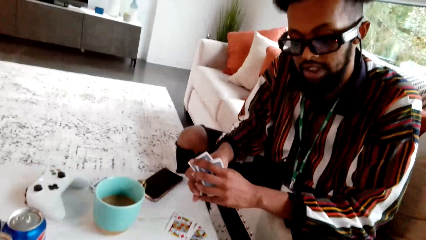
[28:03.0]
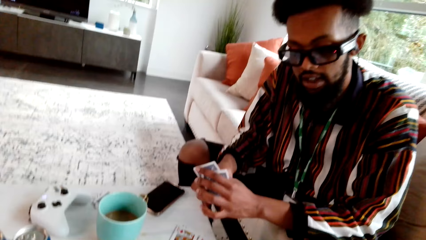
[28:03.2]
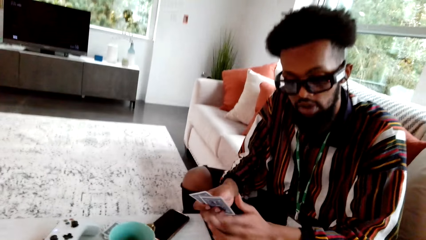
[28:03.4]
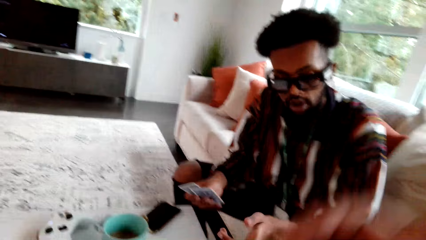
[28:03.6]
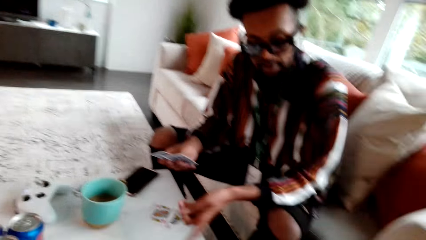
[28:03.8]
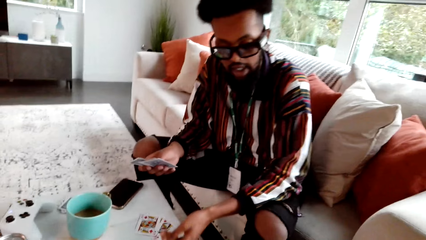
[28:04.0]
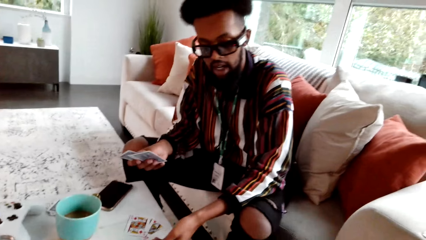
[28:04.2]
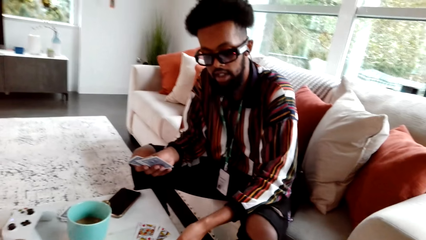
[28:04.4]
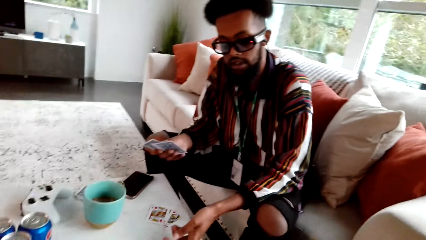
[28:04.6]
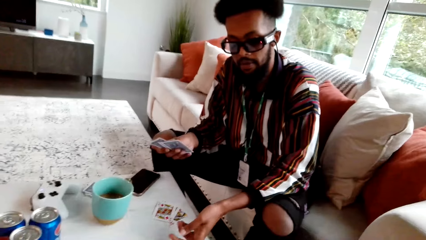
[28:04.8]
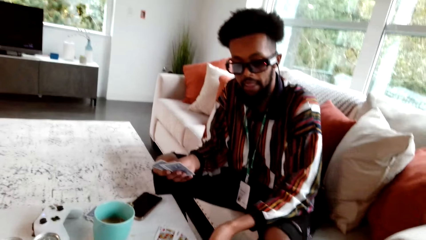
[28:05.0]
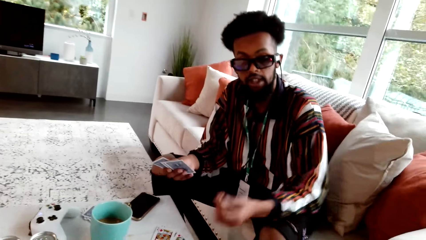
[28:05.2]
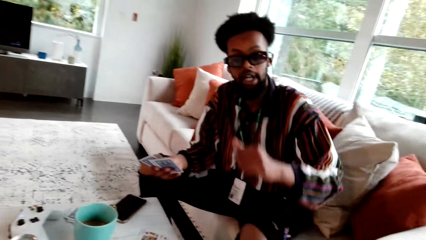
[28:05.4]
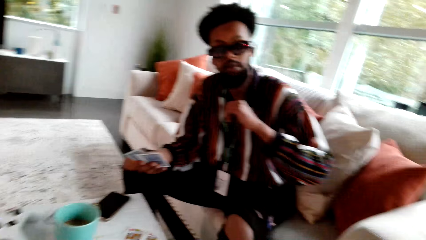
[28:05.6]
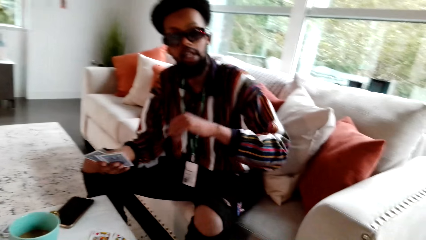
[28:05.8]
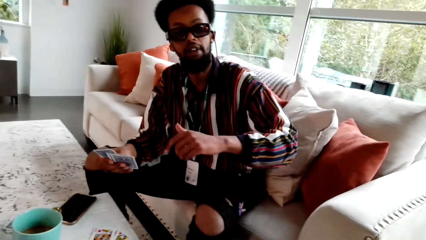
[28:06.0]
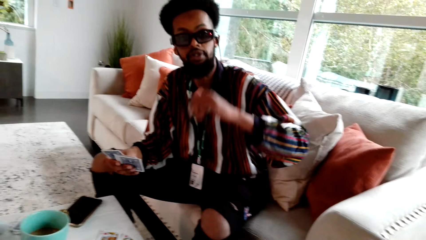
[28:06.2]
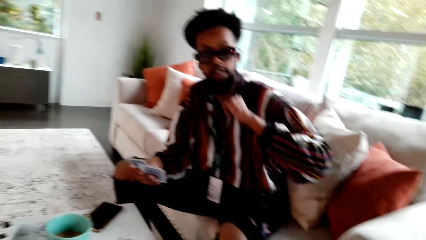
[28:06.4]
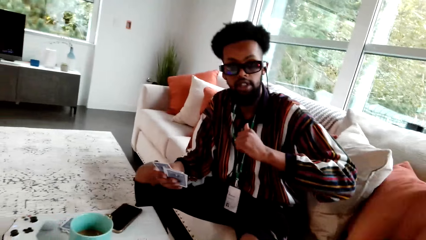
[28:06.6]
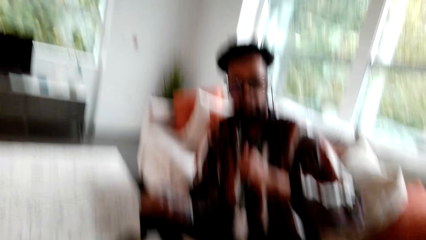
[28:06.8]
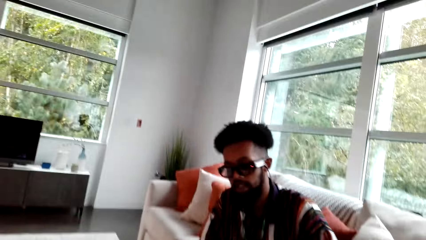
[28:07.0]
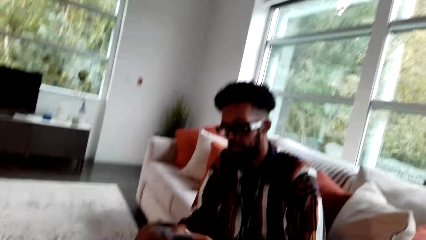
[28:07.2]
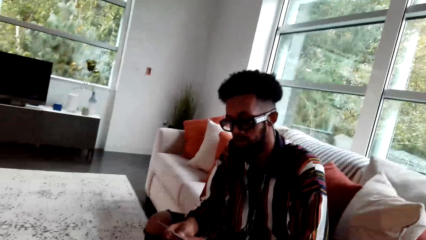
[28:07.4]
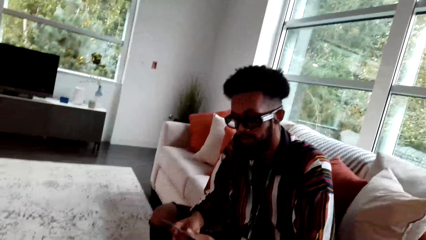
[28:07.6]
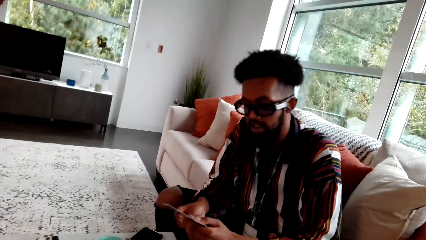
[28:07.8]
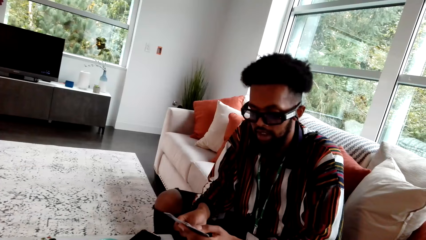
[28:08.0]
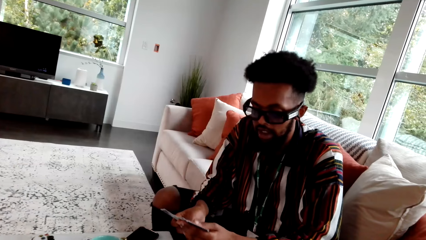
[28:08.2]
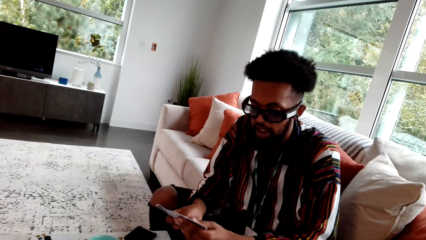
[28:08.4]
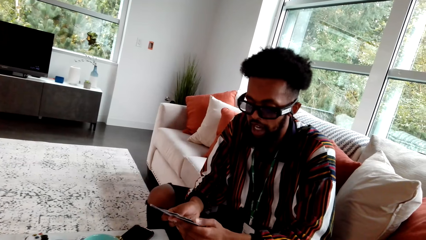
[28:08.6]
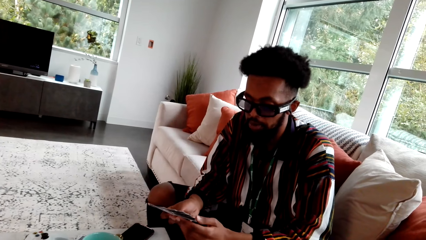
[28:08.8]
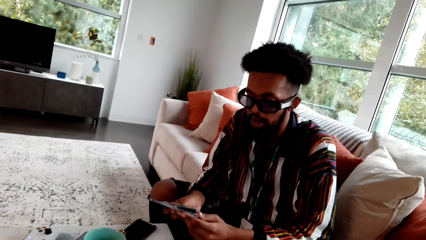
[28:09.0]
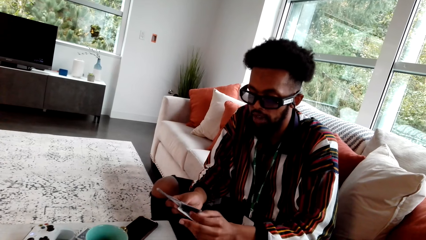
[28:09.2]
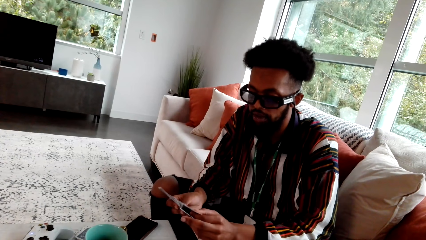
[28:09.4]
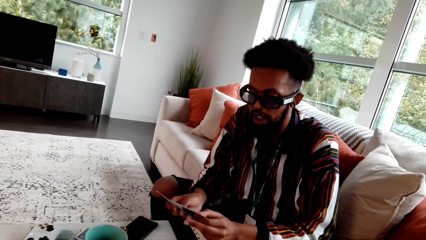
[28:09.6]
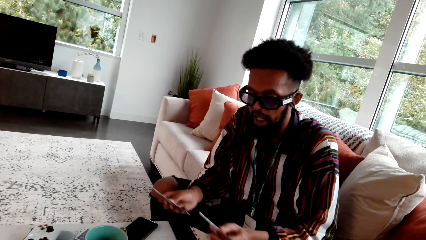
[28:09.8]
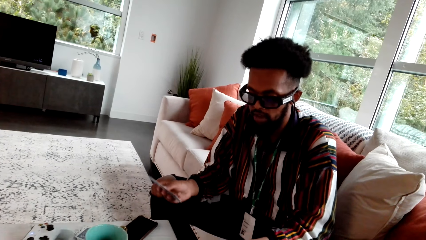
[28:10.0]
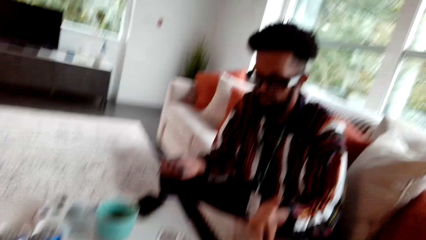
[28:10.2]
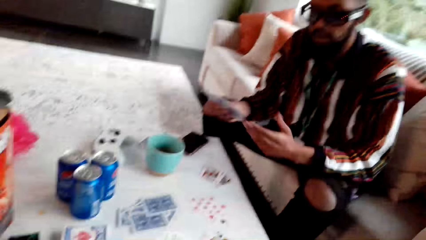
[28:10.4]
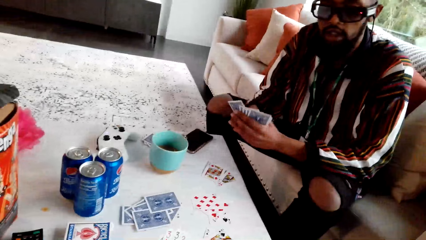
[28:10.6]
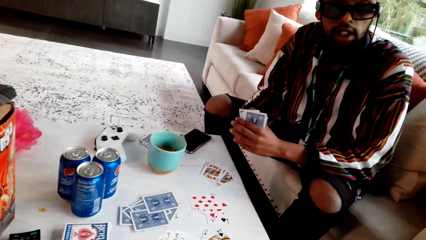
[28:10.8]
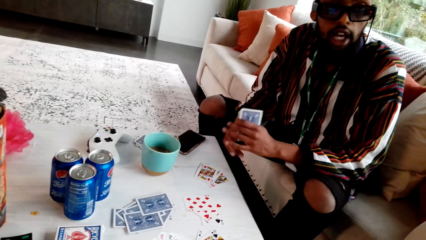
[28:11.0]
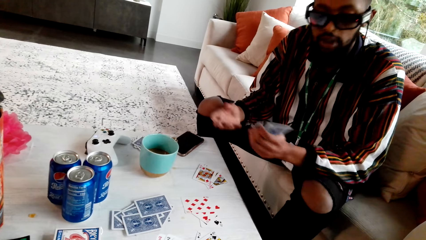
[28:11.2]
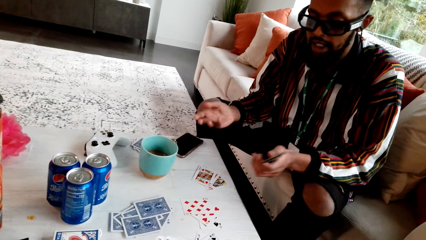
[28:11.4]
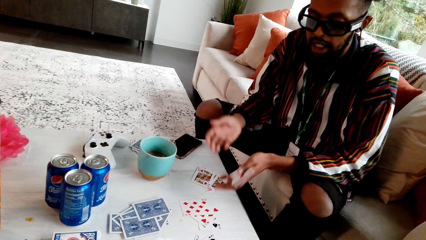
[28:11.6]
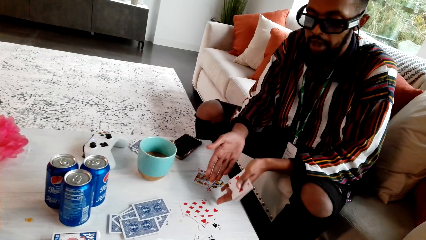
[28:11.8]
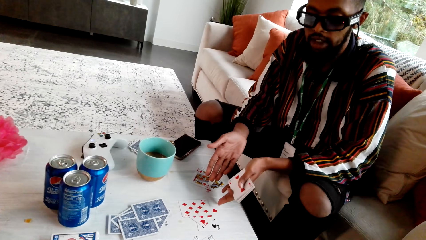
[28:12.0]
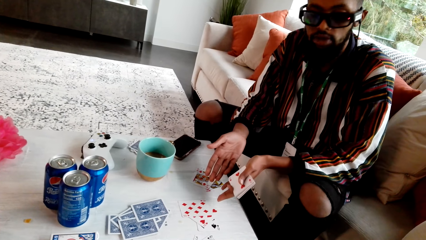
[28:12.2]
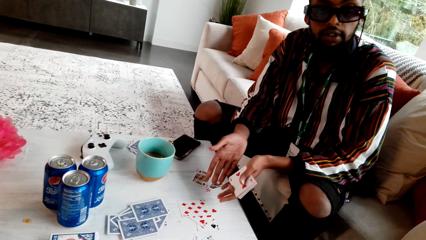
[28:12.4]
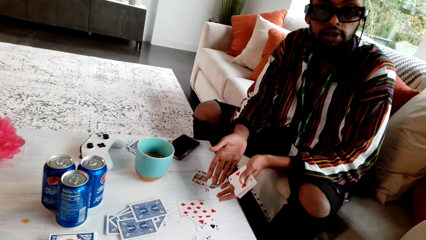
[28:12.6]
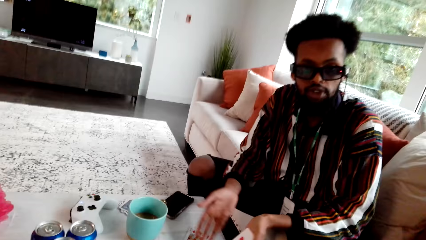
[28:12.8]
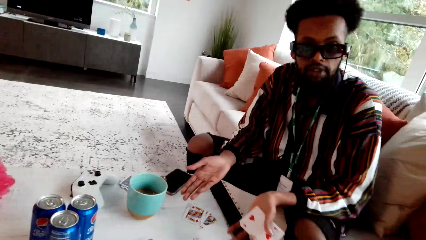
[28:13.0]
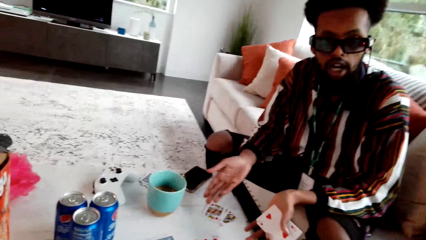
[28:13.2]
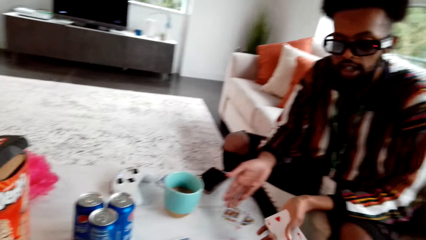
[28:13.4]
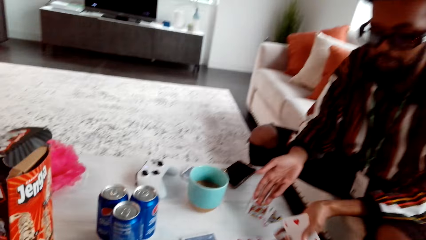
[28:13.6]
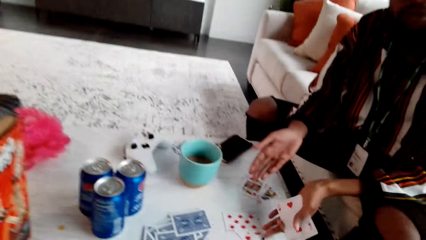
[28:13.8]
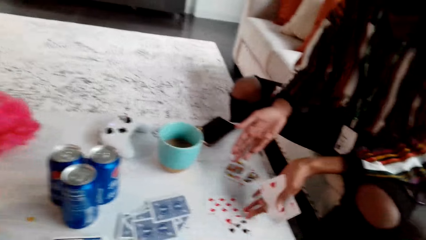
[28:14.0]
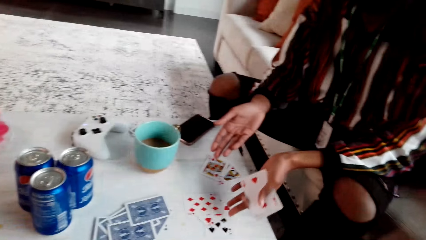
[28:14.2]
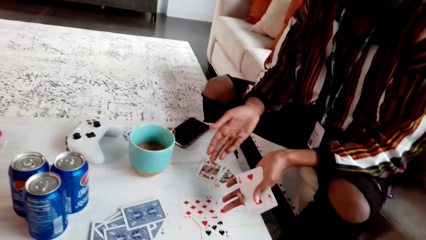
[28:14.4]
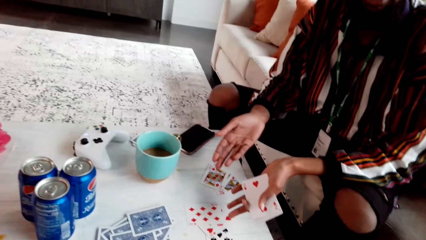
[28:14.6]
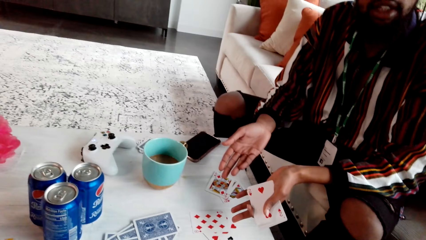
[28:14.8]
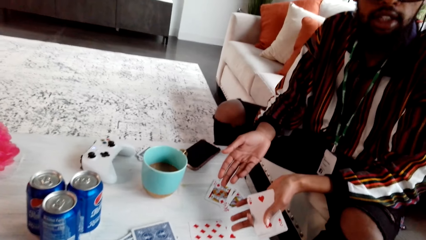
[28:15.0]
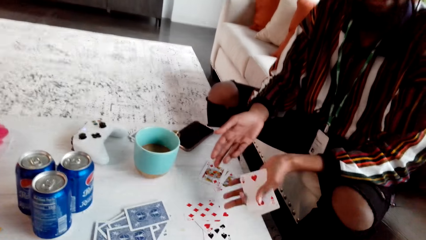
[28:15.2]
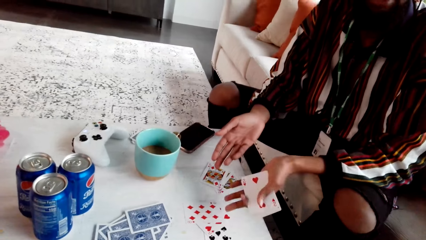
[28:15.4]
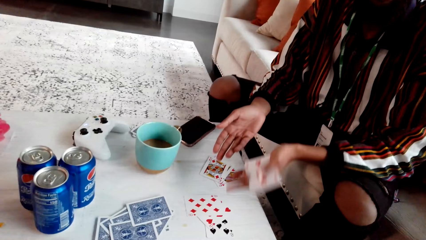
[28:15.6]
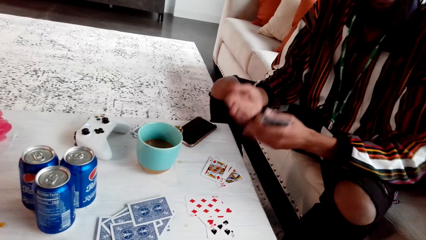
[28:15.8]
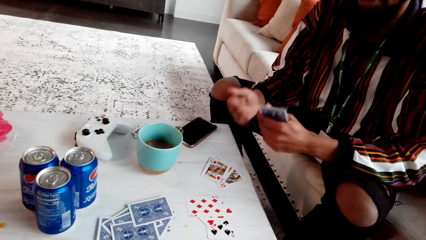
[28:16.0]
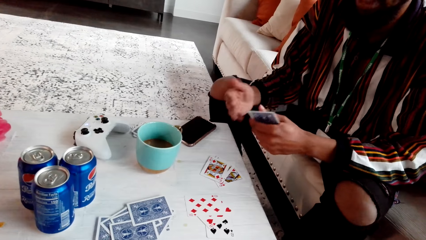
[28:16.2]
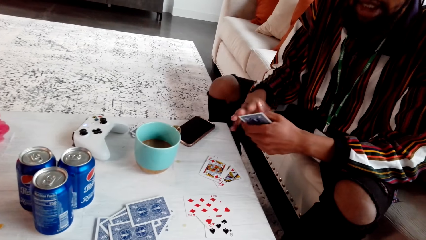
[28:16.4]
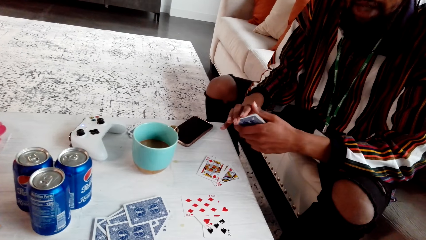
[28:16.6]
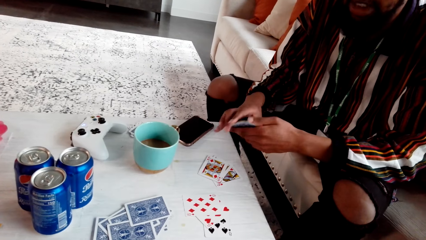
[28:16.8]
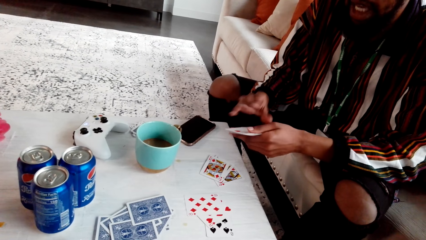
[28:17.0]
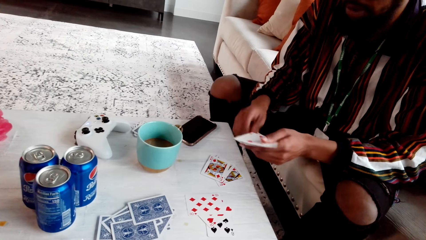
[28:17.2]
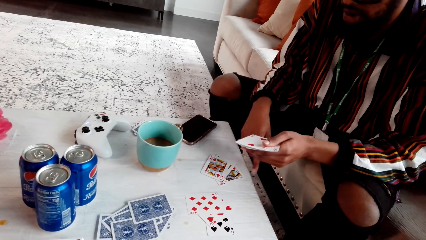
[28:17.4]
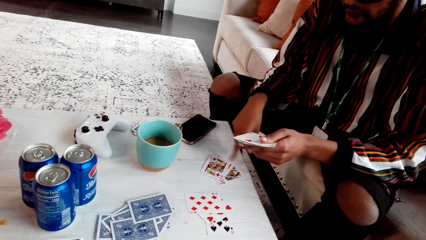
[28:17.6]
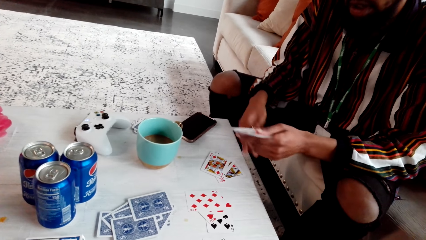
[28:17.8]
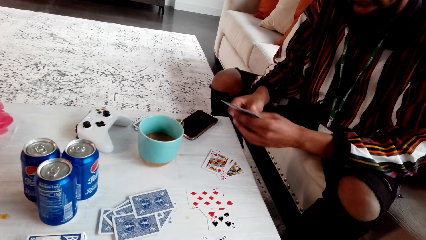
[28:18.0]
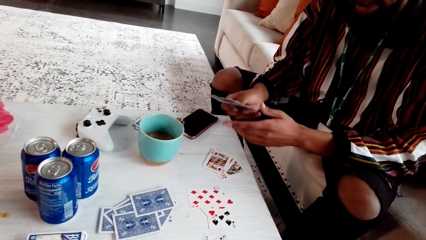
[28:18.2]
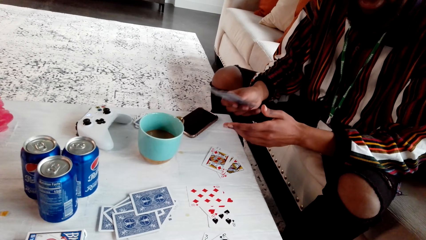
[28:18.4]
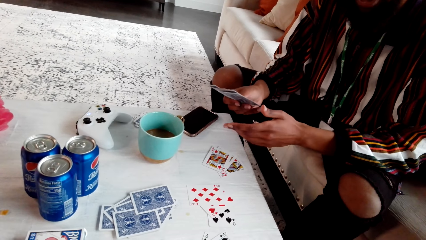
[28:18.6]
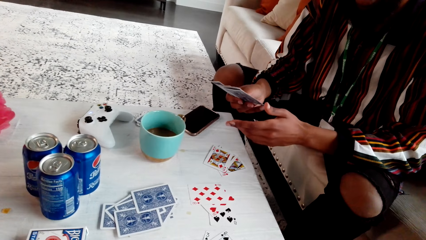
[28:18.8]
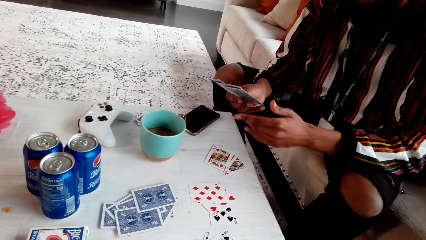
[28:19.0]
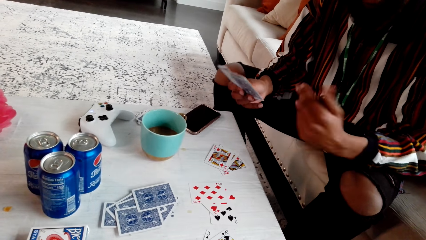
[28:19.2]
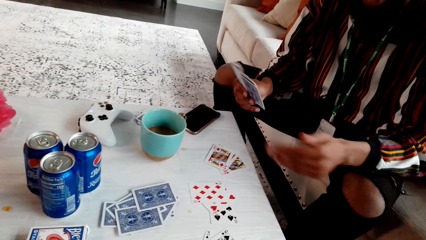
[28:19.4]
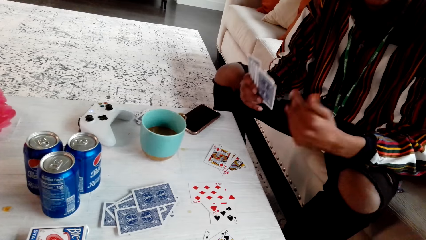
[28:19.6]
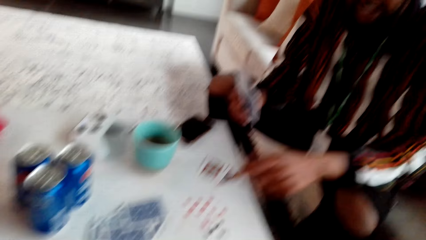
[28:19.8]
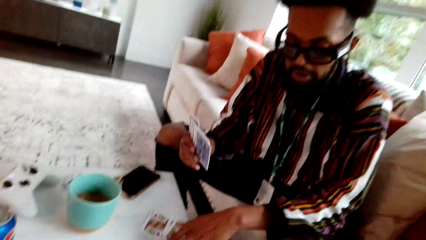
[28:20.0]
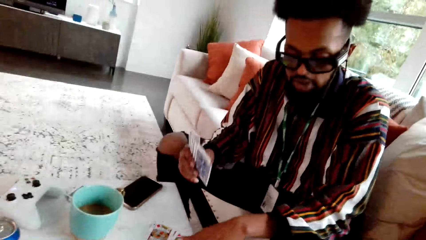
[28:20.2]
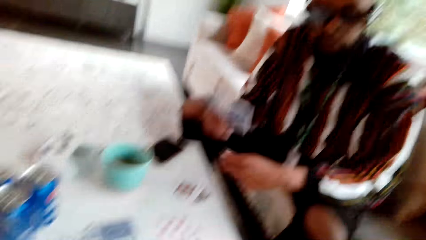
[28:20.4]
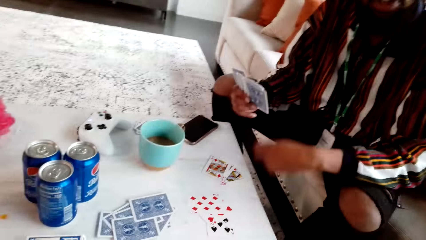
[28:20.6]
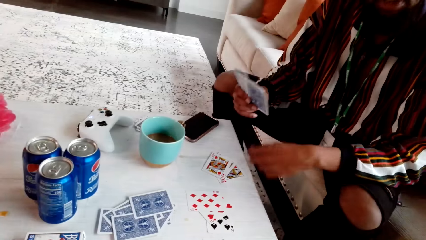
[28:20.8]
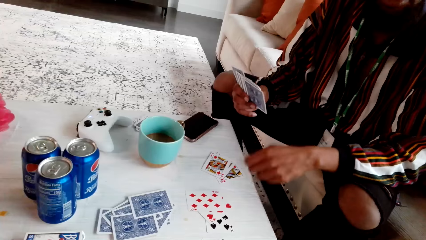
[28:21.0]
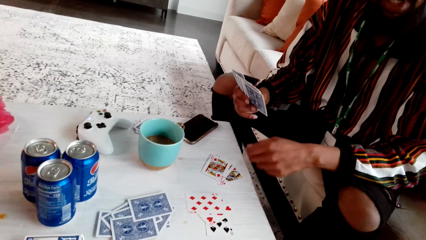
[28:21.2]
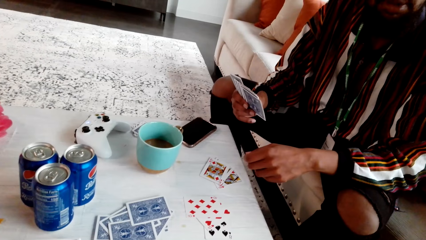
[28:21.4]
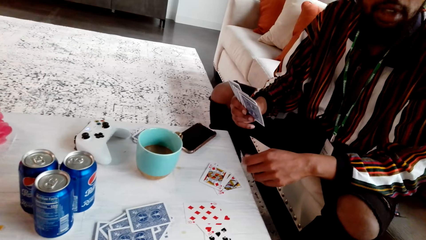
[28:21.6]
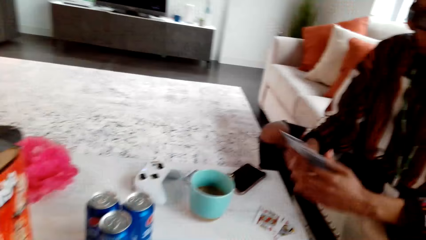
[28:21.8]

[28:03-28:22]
A man throws cards at the table. The man points at the cards. The camera wearer speaks to the man. The man speaks to the camera wearer. The man explains how to play cards to the camera wearer.
